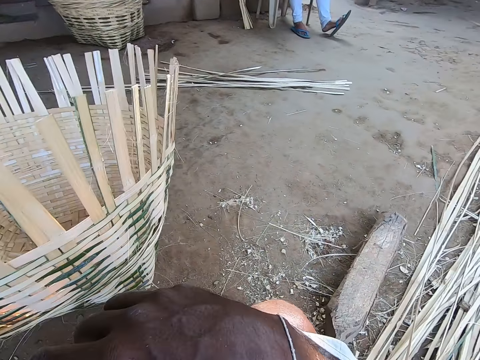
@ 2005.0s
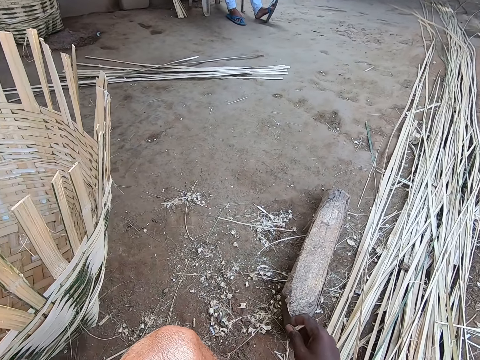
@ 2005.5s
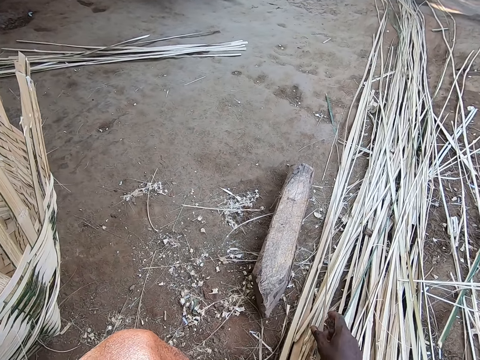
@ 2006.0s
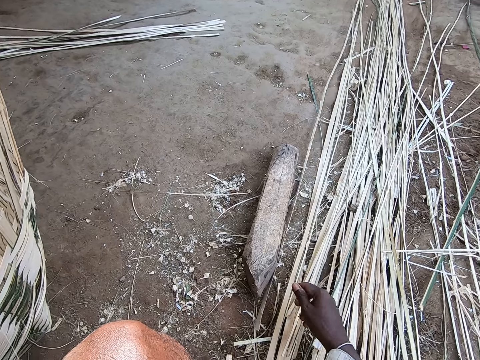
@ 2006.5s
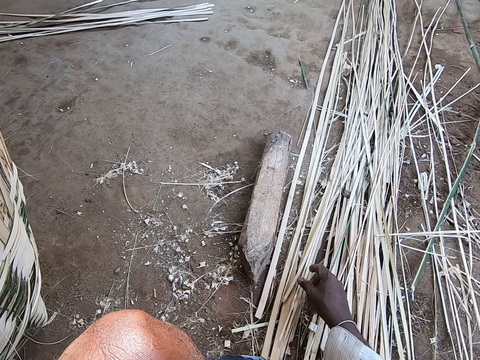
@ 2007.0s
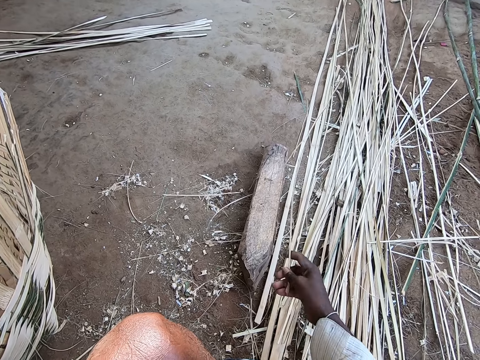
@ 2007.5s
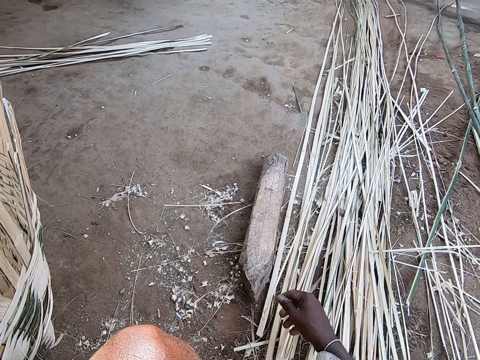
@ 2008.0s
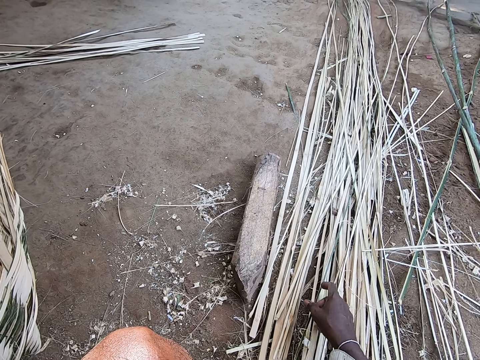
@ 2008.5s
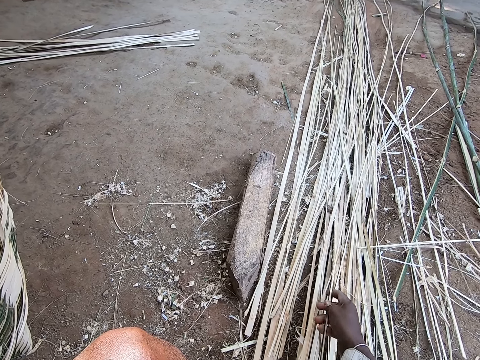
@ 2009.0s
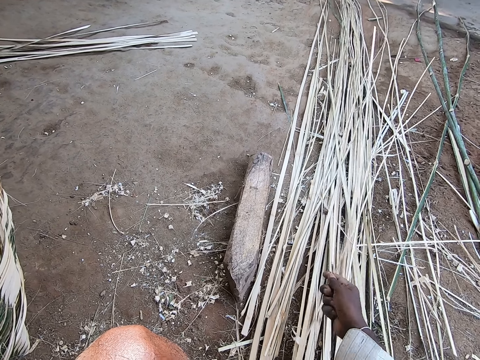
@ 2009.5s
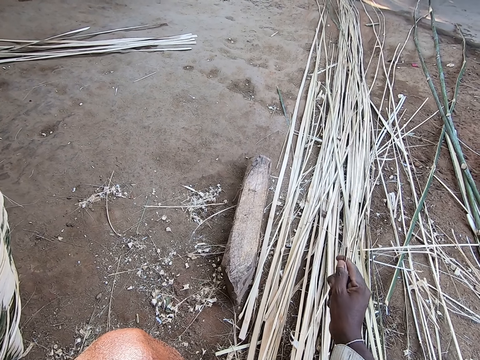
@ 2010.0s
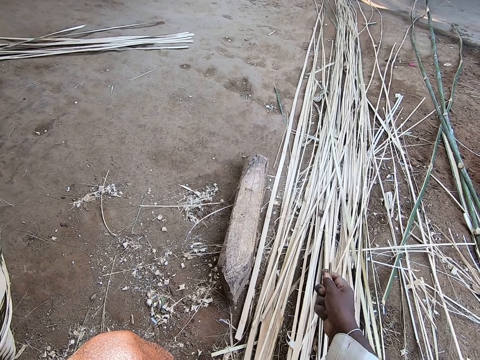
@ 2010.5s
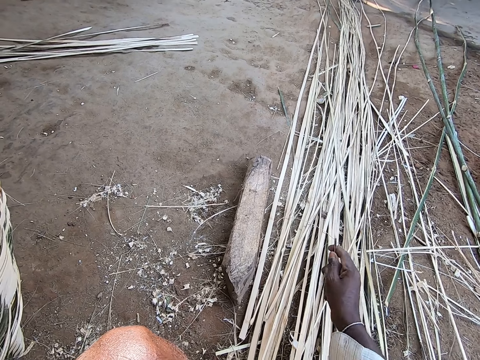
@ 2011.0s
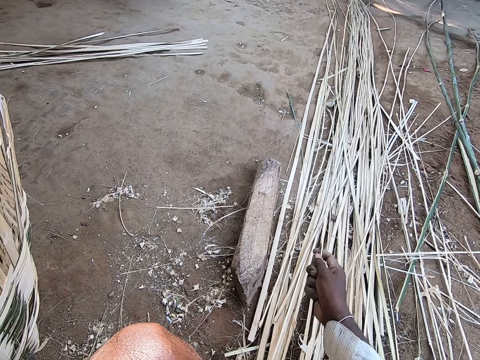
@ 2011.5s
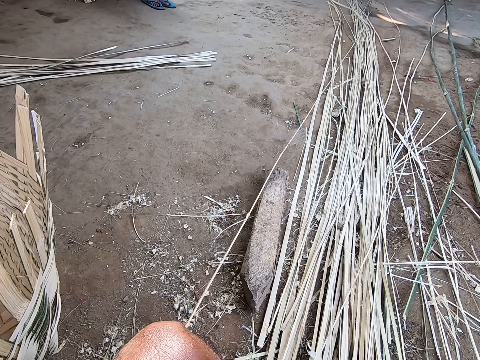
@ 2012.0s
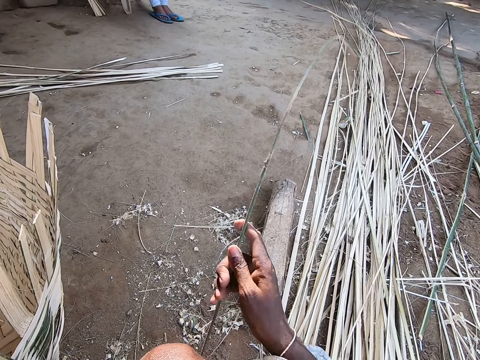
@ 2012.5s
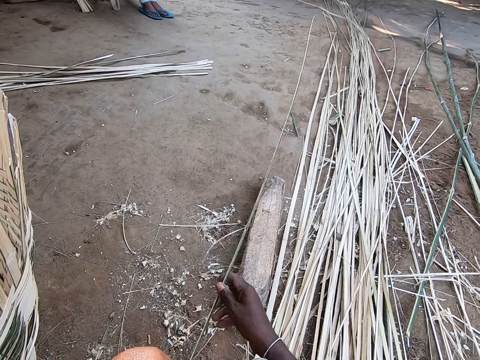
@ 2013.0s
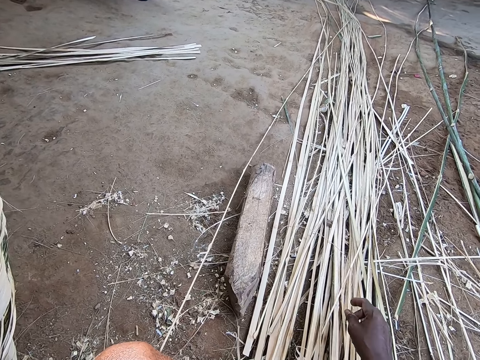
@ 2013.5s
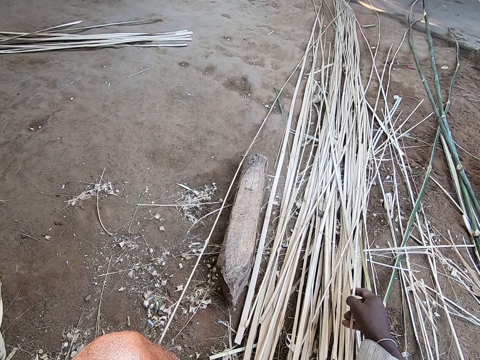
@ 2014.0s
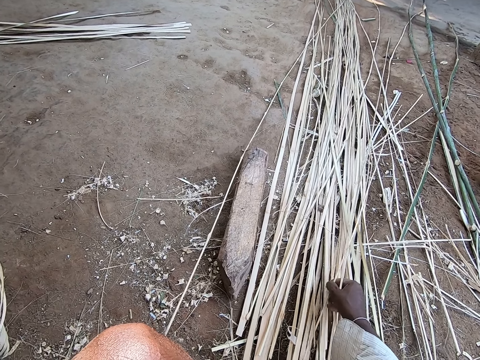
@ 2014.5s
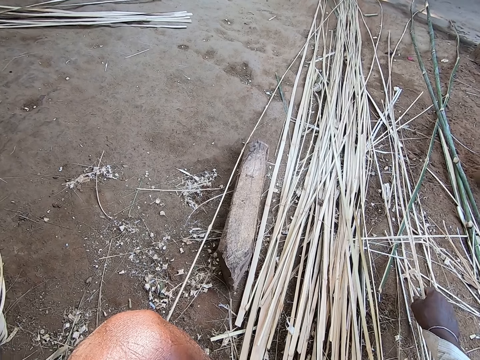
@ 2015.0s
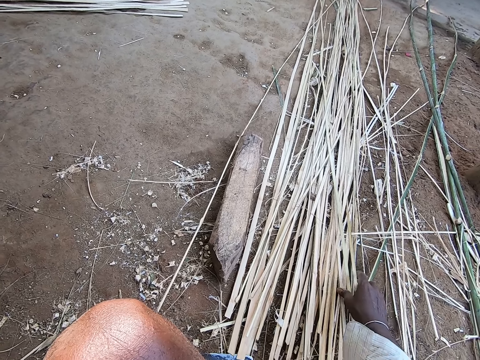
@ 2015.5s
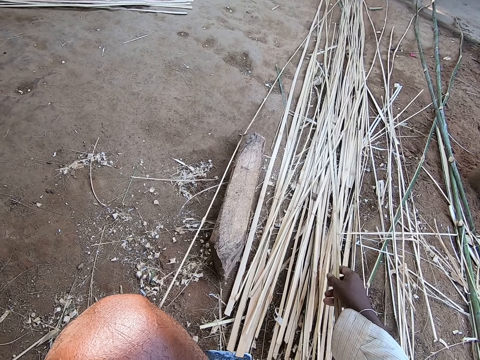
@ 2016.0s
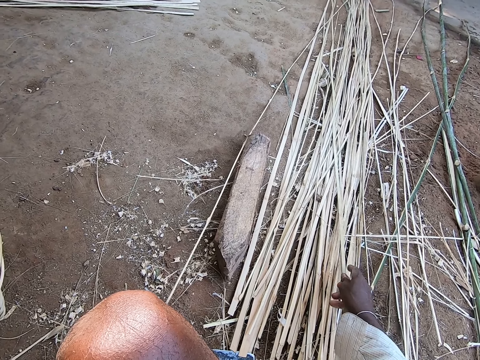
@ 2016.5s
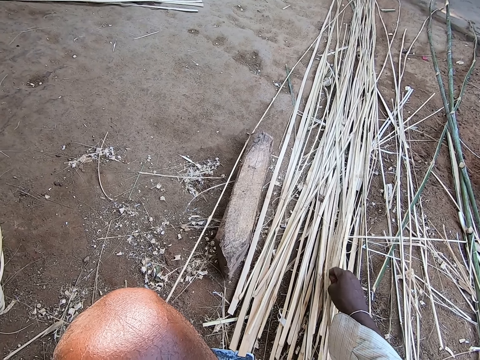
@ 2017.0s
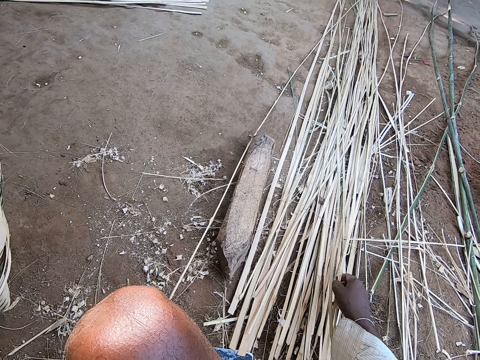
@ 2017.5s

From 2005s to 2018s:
The camera wearer lowers the basket to the ground with his left hand. He nudges a fiber or sisal on the ground with his right hand. He takes a fiber from the ground with his right hand. He shakes the fiber on the ground with his right hand. He drops the fiber on the ground with his right hand. He takes a fiber from the ground with his right hand. He shakes the fiber on the ground with his right hand. He moves the sisal. He passes the fiber from his right hand to his left hand. He shakes the fiber in his left hand with his right hand. He converses with the woman. The camera wearer takes a fiber on the ground with his right hand. He takes a fiber again. He puts the fibers on the ground with his right hand. He takes fibers on the ground with his right hand.

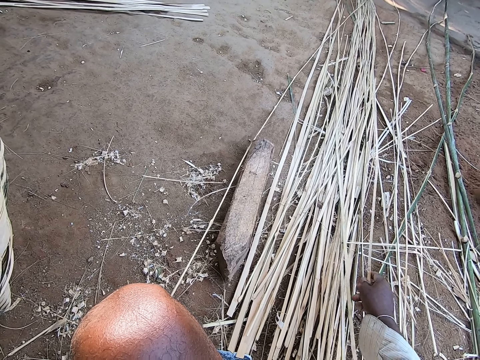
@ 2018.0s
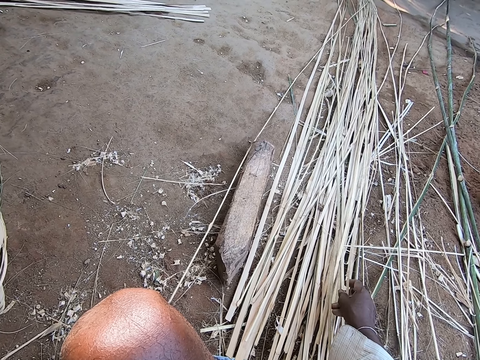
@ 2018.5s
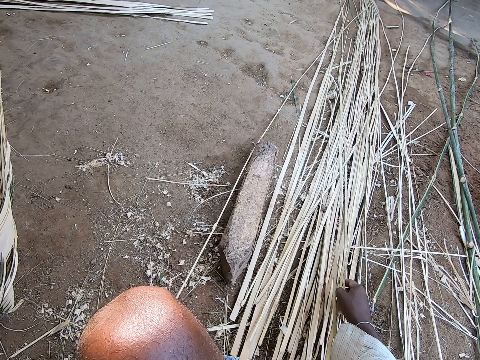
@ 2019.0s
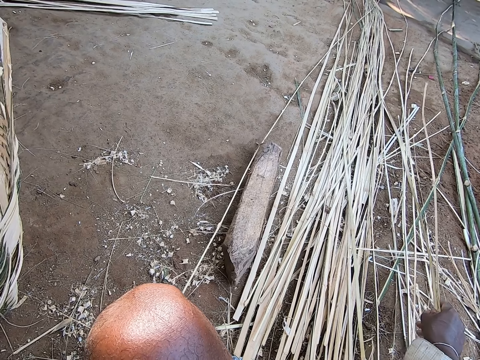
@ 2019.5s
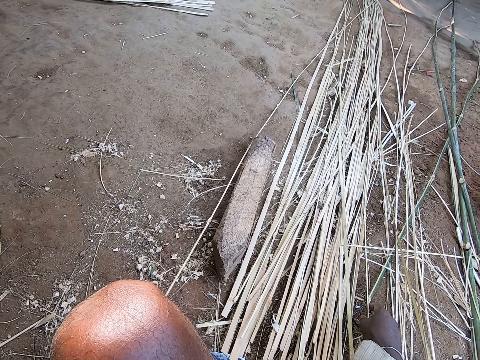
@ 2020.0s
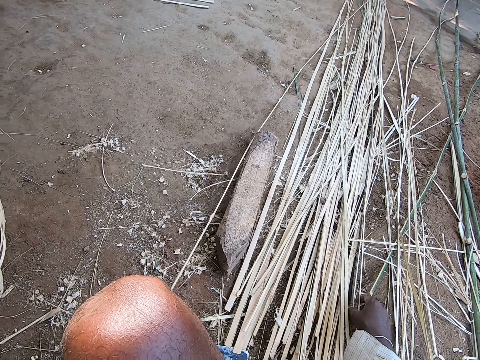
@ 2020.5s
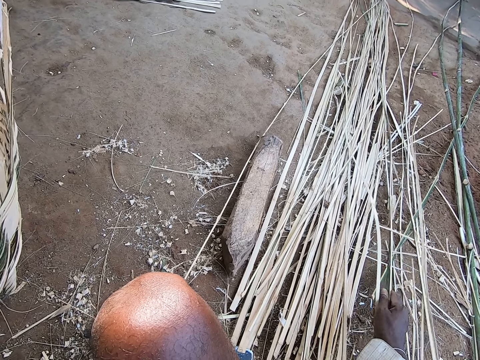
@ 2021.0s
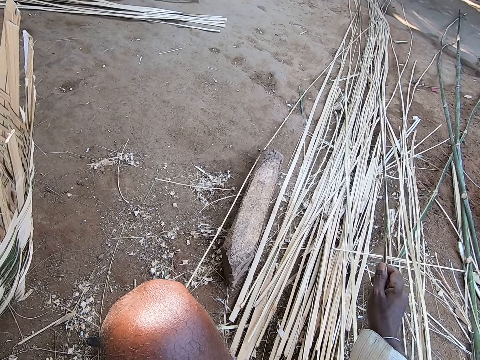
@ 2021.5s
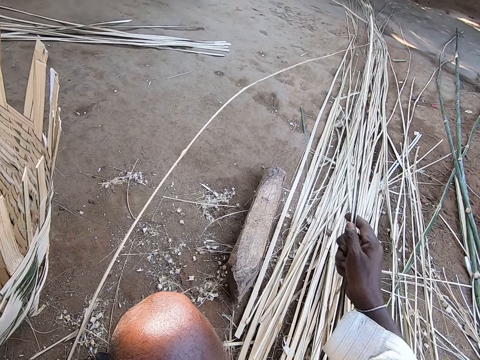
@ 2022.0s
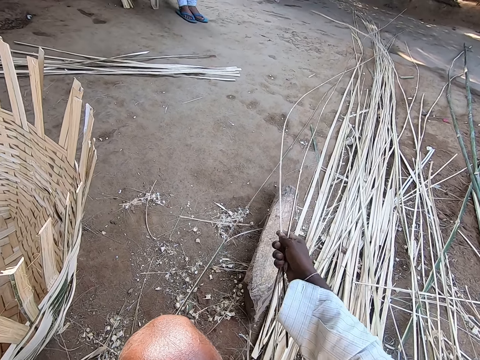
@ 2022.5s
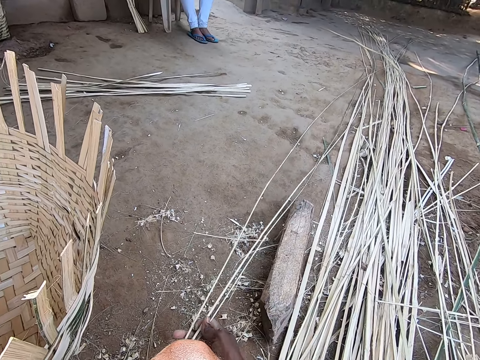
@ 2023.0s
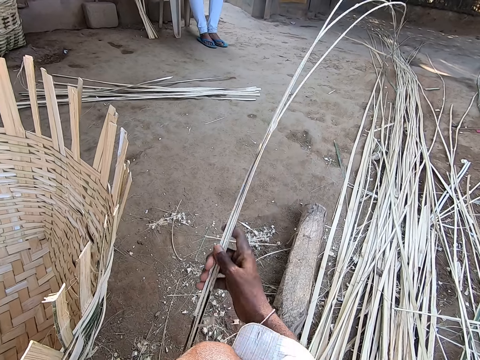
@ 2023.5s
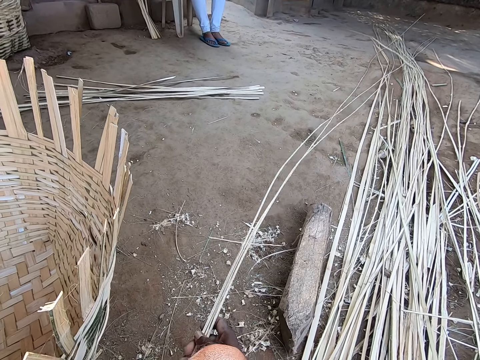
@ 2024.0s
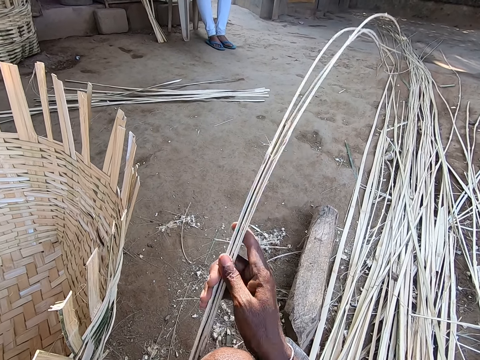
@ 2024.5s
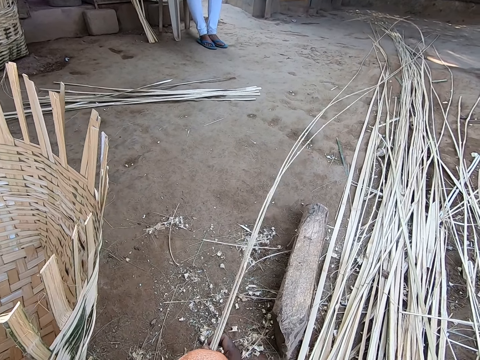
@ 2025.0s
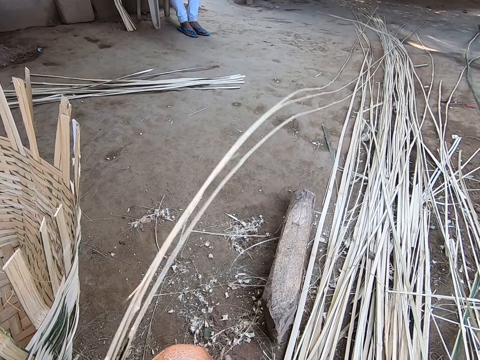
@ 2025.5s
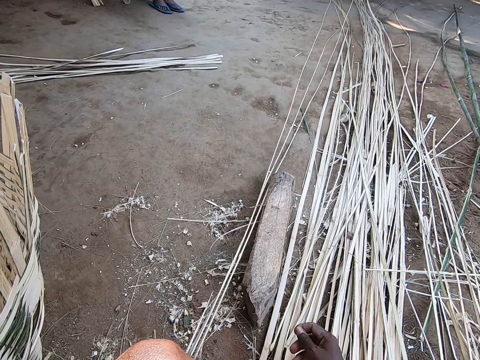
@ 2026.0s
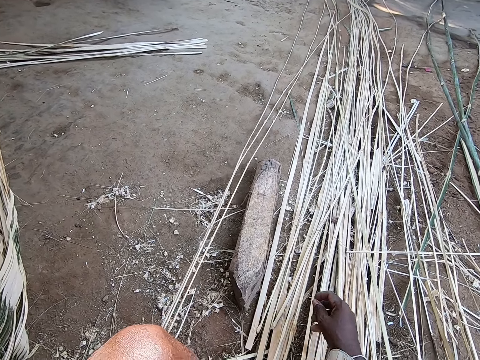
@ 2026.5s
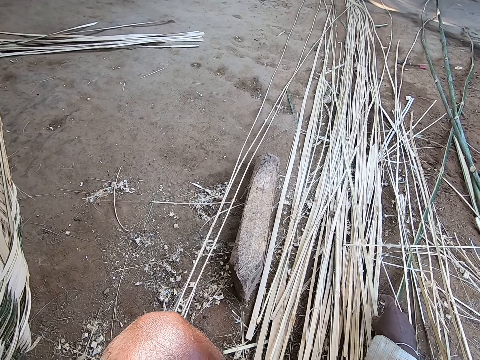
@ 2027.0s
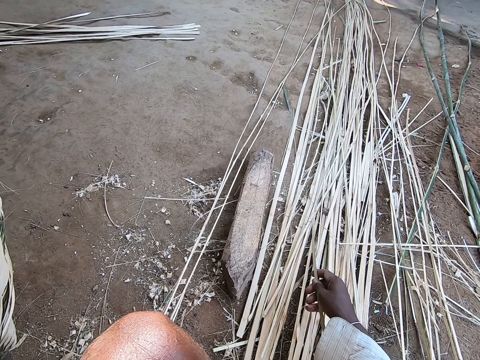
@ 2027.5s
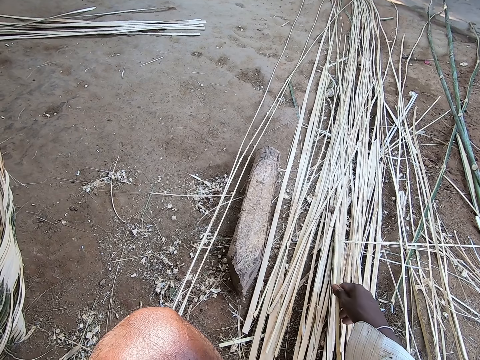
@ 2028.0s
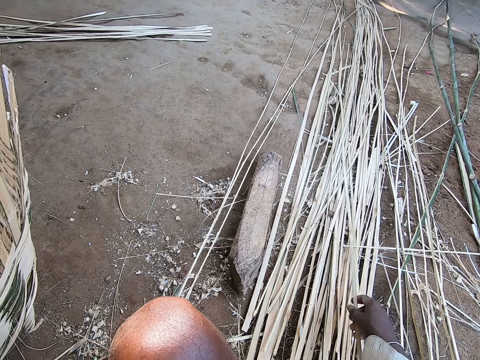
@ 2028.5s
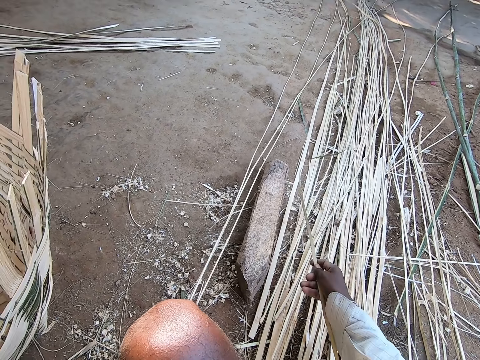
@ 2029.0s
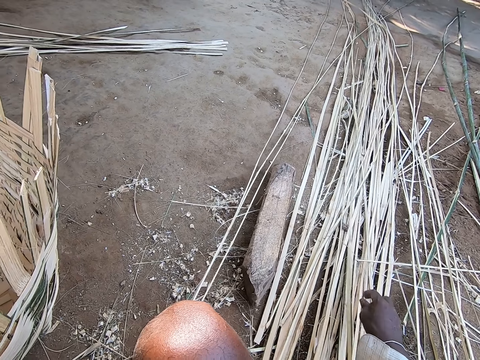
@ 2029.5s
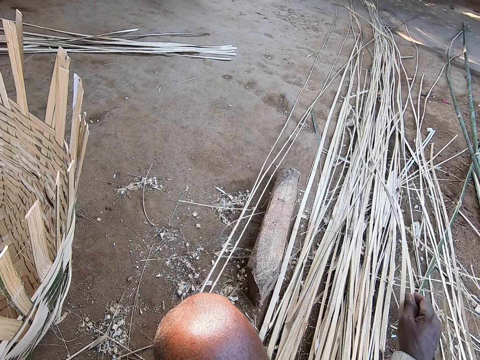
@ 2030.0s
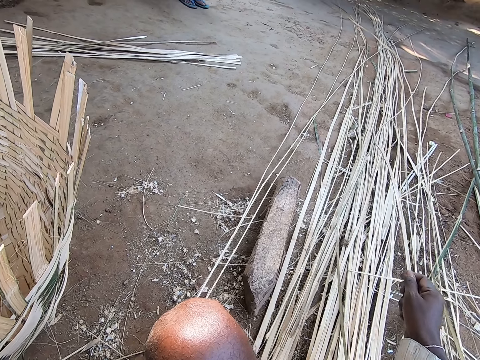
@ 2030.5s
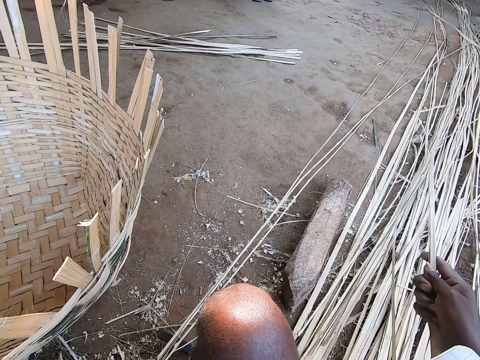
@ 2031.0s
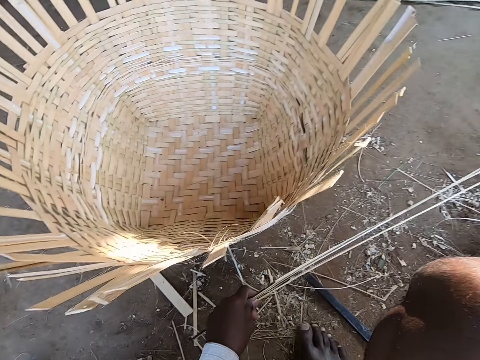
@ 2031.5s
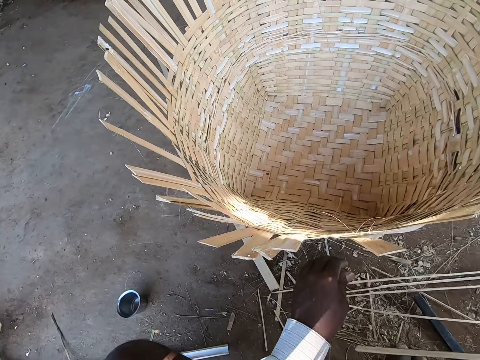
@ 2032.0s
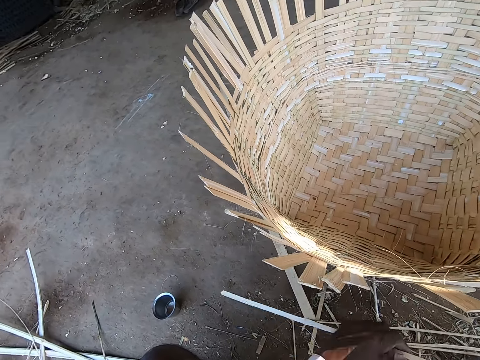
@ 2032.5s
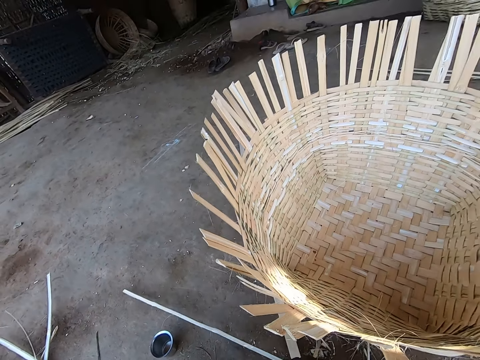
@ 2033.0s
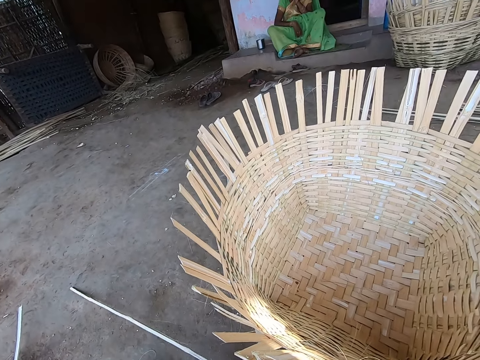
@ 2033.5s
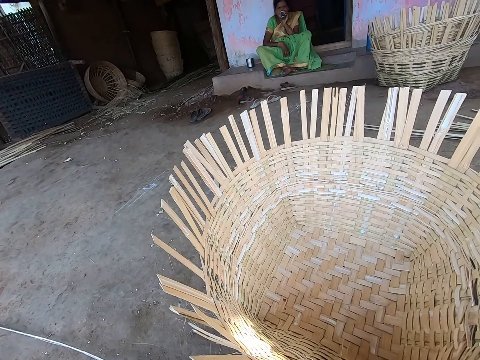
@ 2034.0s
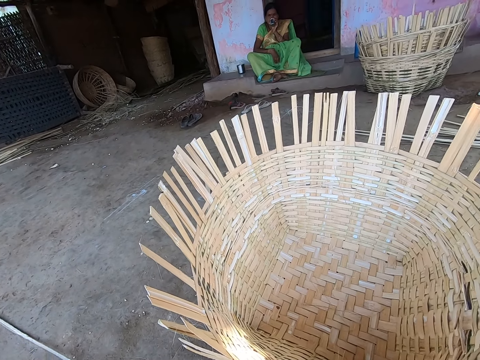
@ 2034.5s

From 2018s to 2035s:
The camera wearer puts the fibers on the ground with his right hand. He takes fibers on the ground with his right hand. He shakes the fibers in his right hand. He shakes the fiber in his left hand. He passes the fiber in his right hand to his left hand. He shakes the fibers in his left hand with both hands. He shakes the fibers with his left hand. He takes a fiber from the ground with his right hand. He shakes the fiber in his right hand. He puts the fibers in his left hand on the ground. He draws the fiber with both hands. He picks up sisal.
